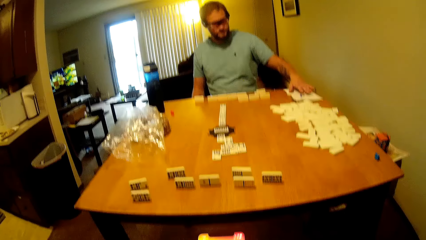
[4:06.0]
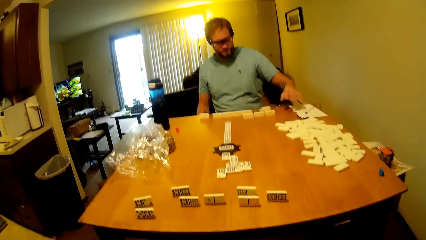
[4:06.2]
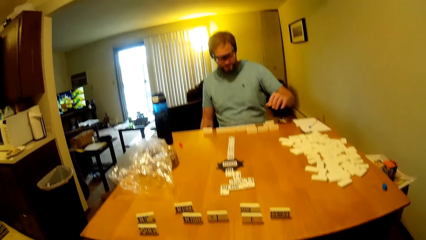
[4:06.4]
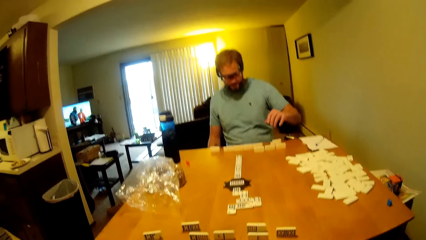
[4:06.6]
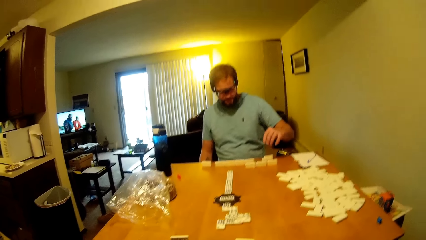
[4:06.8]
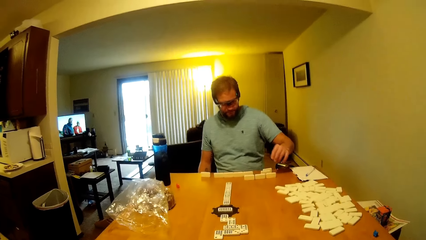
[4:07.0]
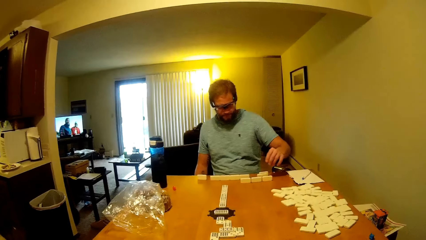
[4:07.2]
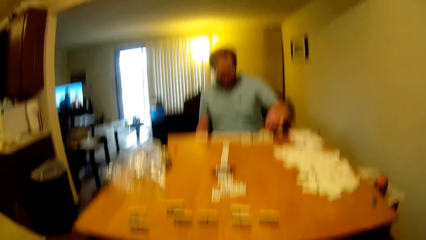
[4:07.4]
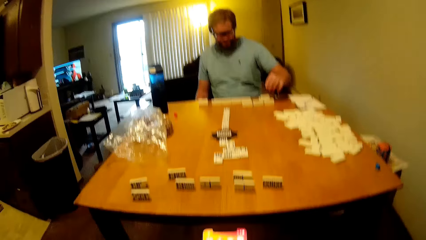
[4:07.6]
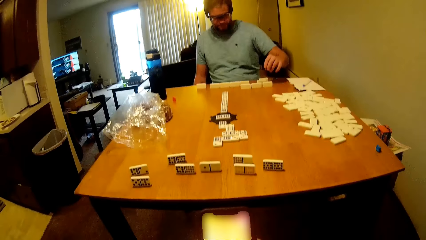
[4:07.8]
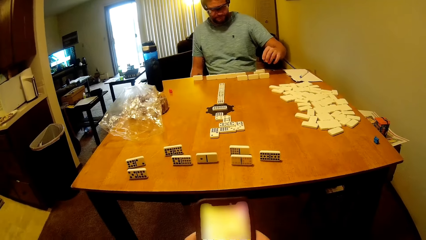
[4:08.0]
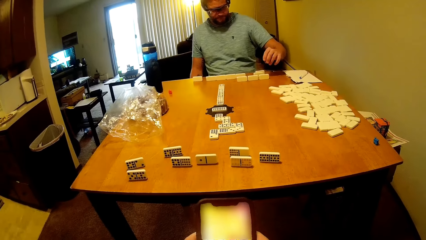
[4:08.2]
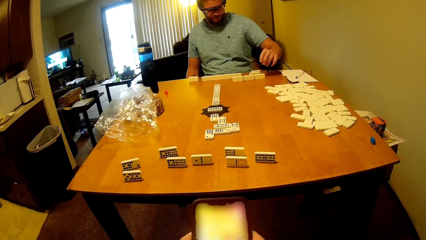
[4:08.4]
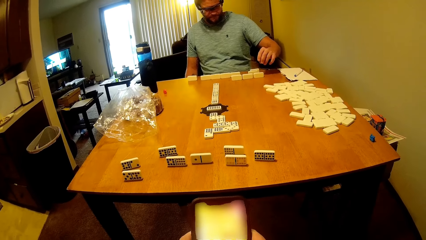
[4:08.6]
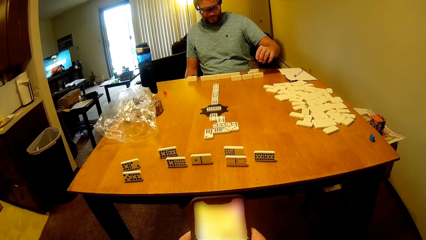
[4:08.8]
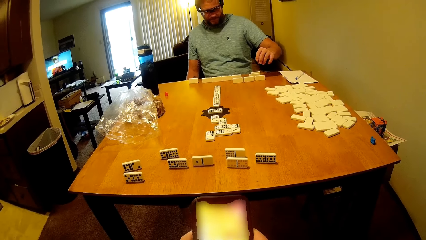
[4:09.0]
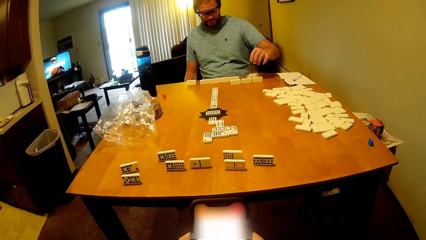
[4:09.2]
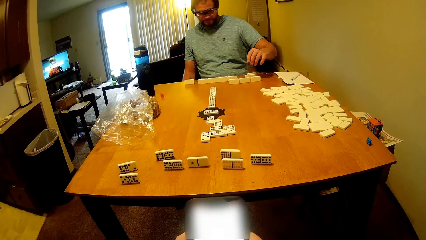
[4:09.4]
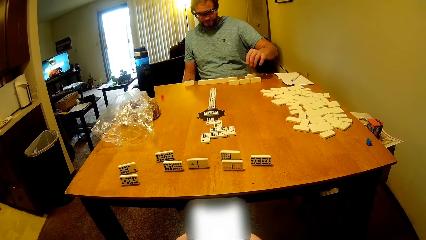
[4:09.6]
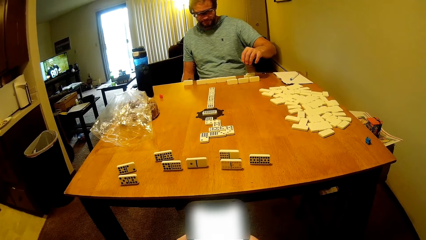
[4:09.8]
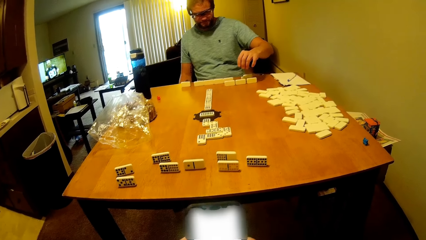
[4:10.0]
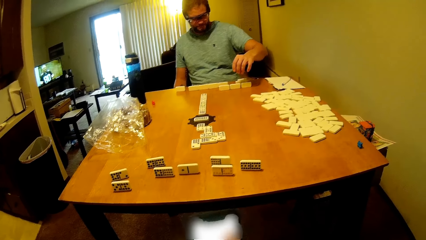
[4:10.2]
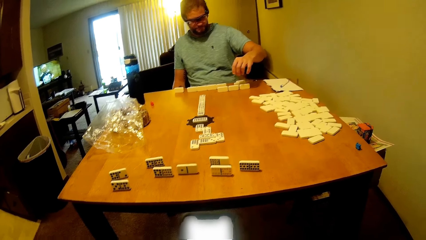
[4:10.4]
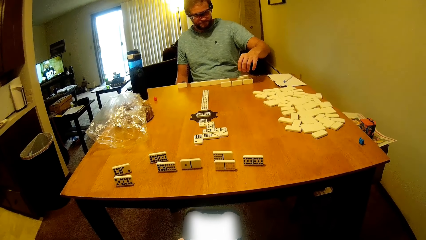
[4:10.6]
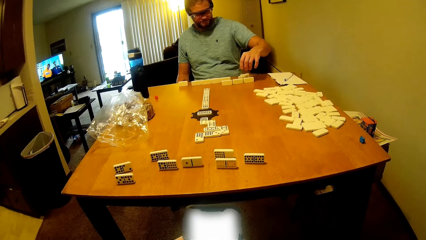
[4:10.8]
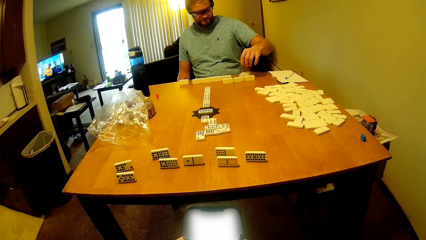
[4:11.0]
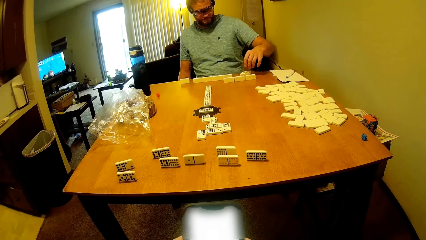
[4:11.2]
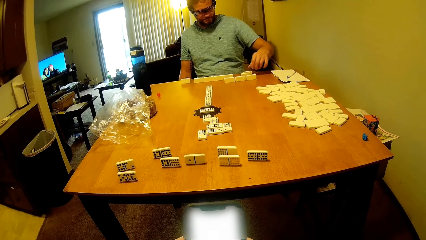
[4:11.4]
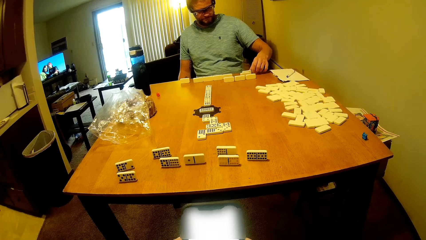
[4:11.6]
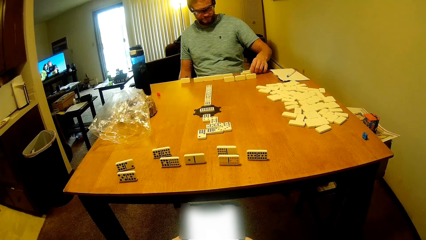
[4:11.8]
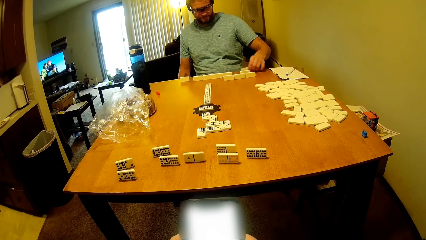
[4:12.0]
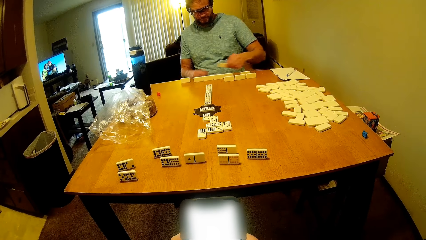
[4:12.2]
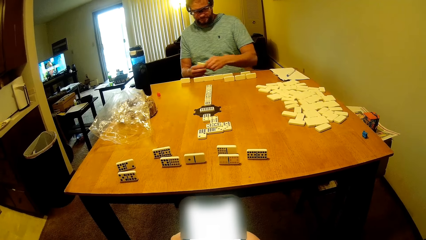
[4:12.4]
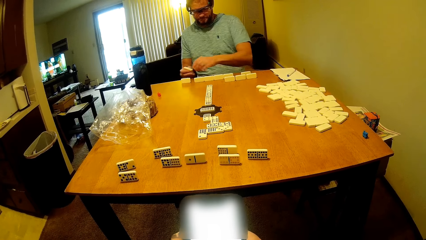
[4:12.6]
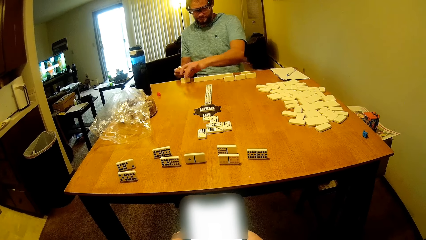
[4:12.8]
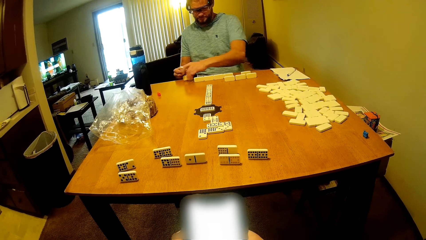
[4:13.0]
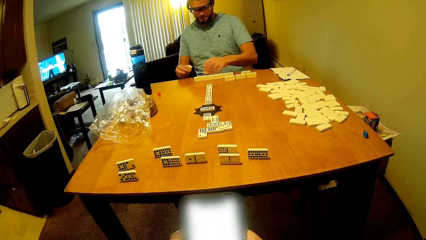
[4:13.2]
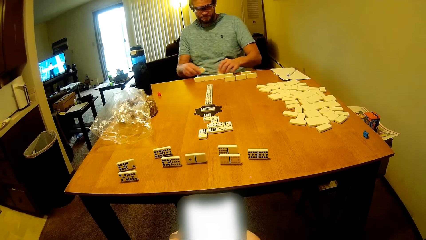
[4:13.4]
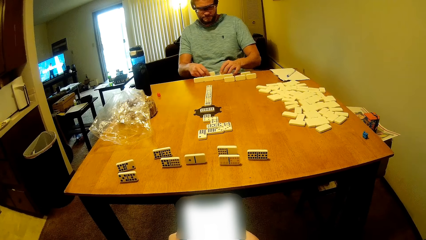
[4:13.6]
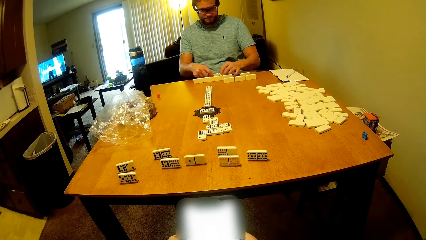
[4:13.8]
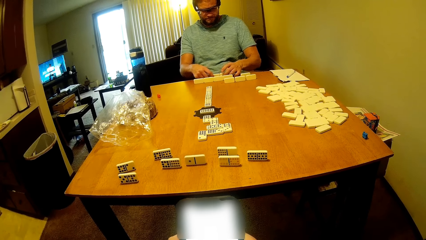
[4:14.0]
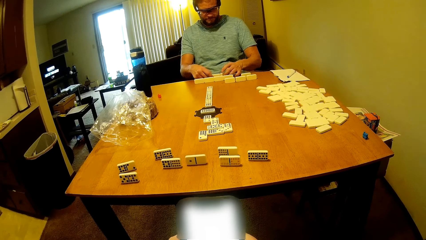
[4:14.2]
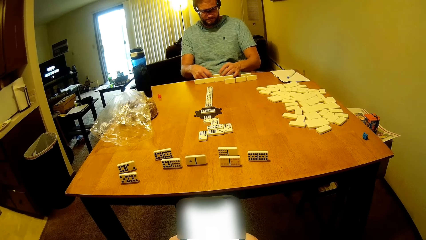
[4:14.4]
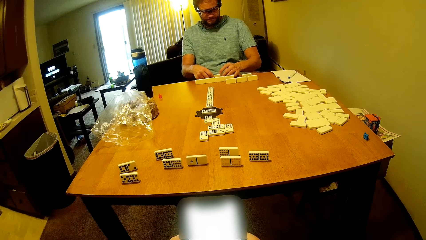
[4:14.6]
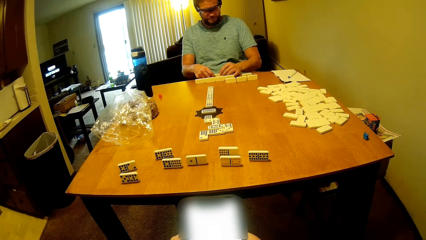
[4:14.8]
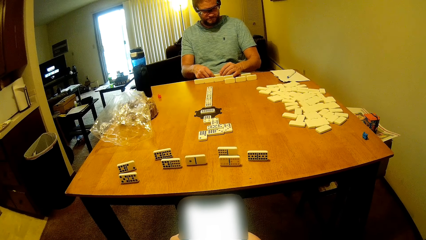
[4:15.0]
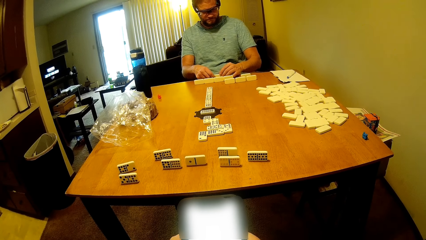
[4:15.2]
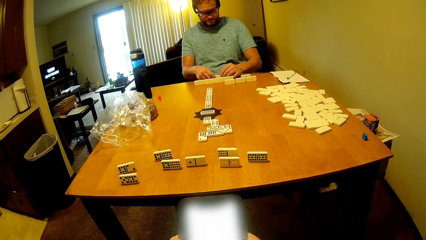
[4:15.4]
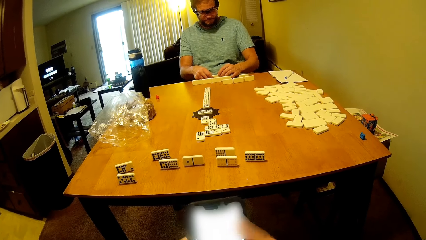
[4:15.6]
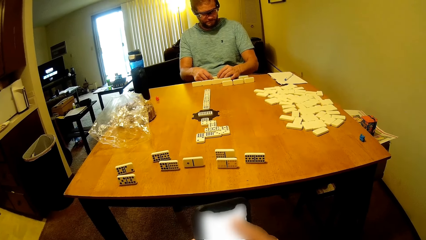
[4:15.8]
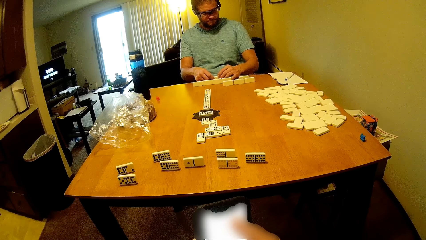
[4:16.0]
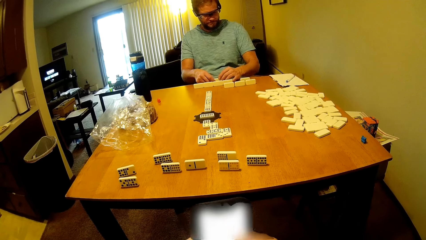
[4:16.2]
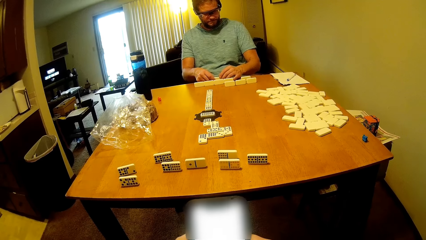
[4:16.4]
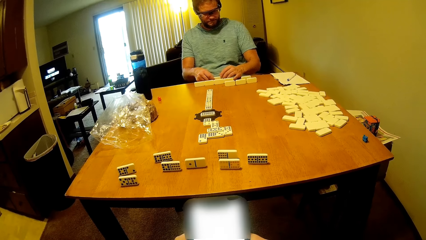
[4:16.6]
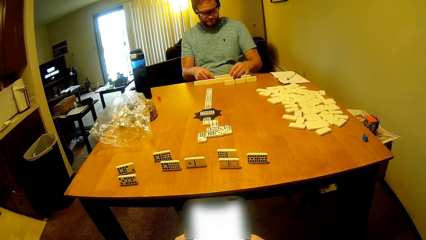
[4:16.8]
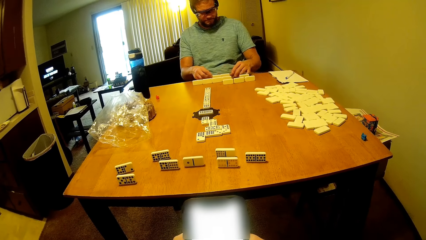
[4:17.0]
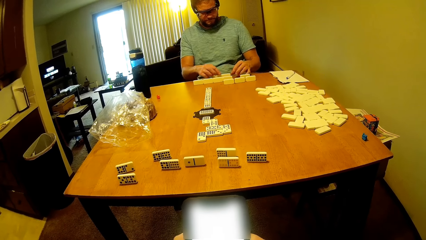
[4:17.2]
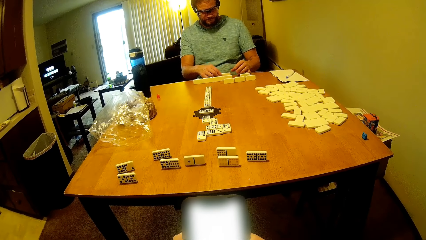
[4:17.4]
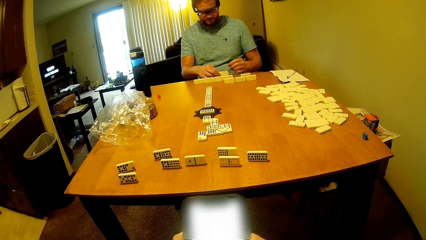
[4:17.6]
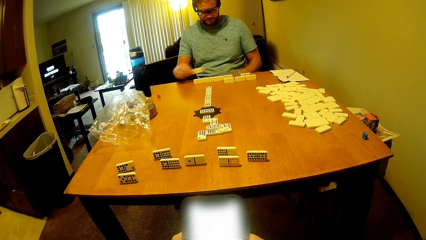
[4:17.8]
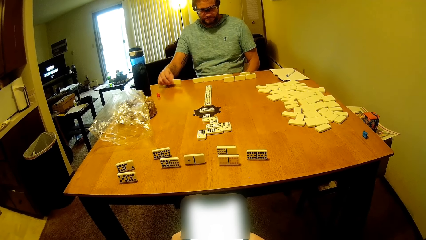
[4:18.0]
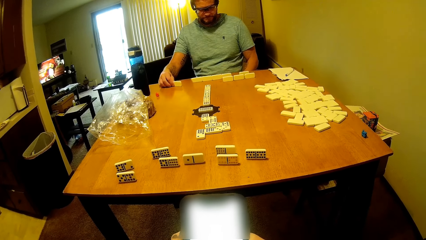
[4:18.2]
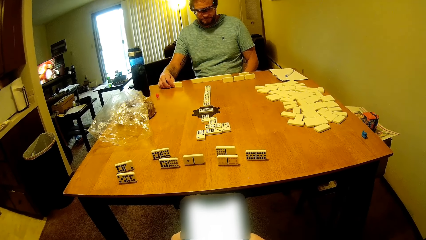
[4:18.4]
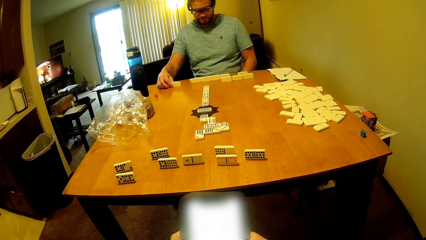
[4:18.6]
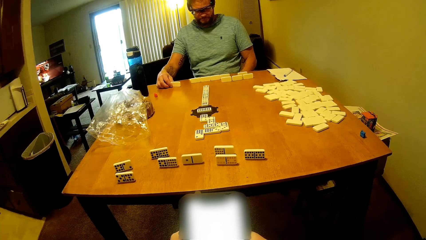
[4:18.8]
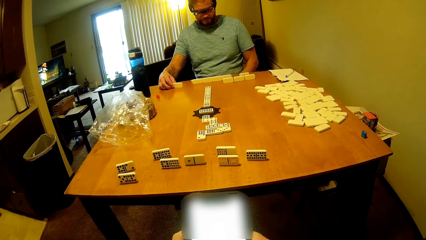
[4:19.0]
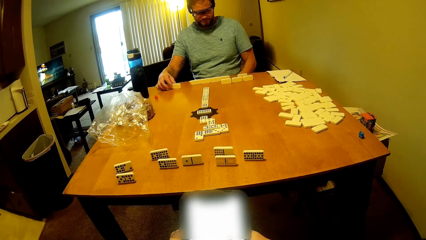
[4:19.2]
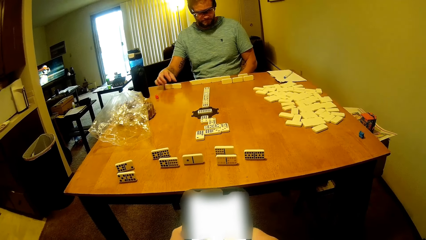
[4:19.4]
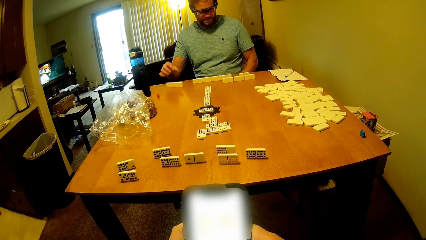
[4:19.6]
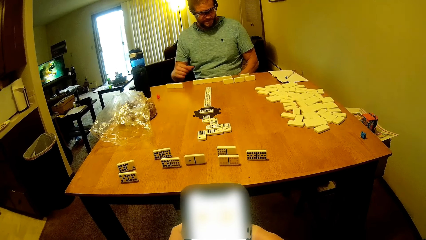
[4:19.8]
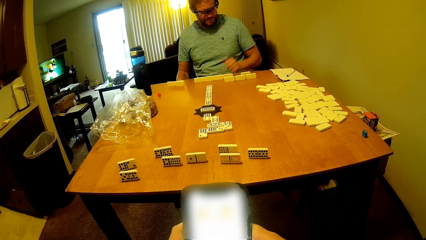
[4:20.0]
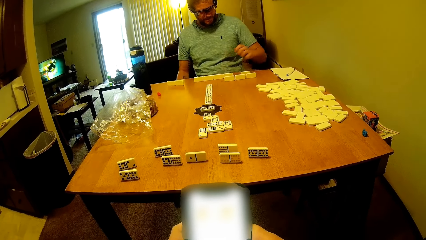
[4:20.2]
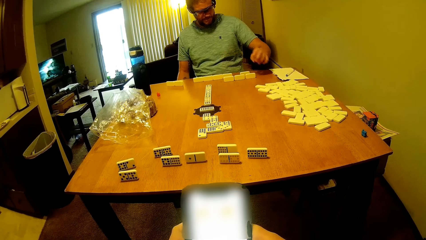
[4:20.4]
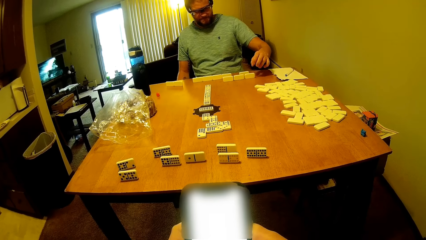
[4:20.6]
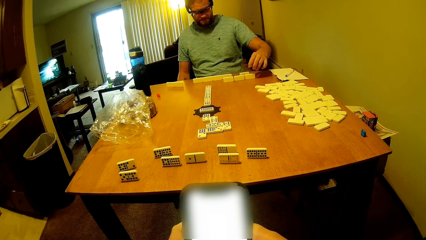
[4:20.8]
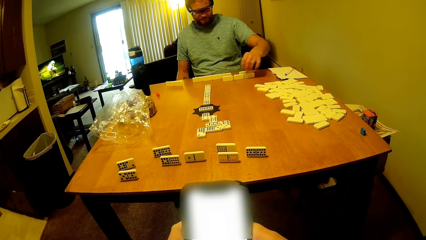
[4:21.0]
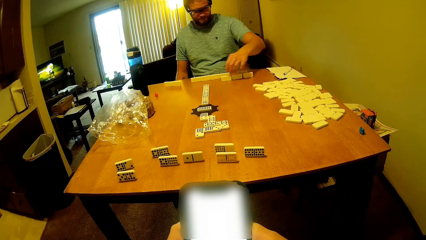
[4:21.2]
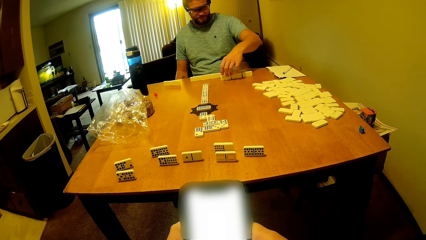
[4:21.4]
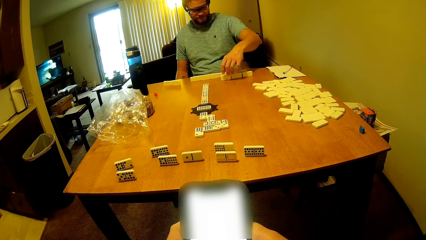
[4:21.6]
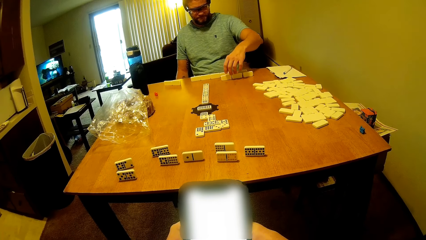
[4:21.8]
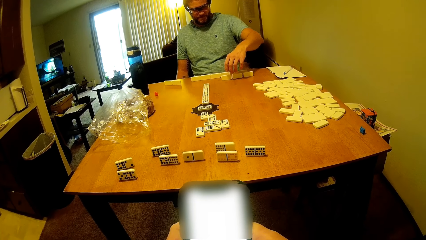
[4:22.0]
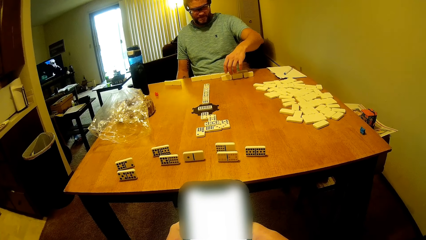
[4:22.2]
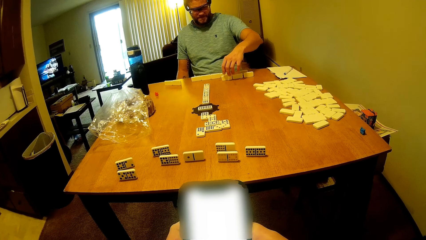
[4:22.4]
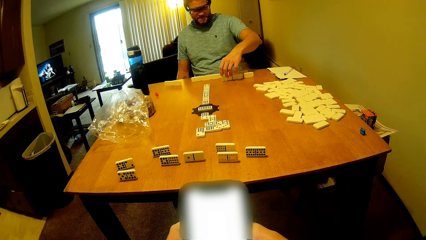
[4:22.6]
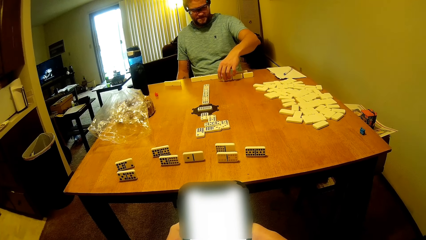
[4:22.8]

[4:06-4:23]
The camera wearer looks at the phone. A man touches the book on the table. The camera wearer looks at the man. They look at the phone. They look at the phone again. The man picks the domino on the table. The camera wearer looks at the phone. The man picks the domino on the table. The camera wearer looks at the phone. The man puts the domino on the table. The camera wearer looks at the phone. The man picks the domino on the table. The camera wearer looks at the phone. The man puts the domino on the table. The camera wearer uses the phone.
